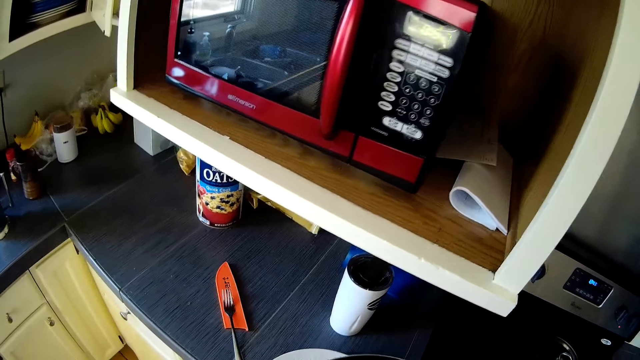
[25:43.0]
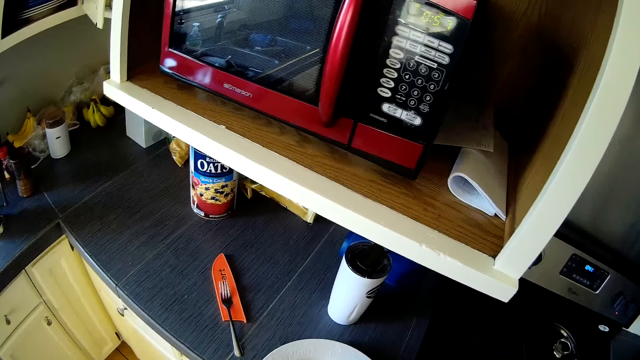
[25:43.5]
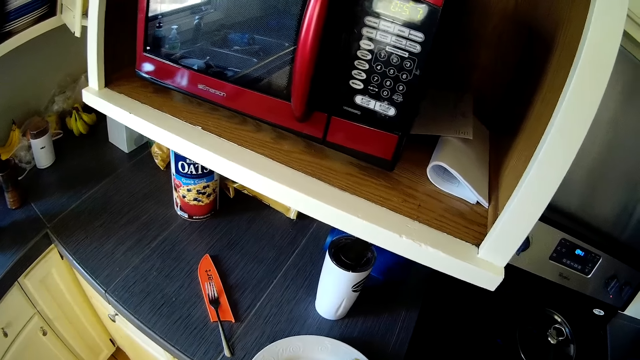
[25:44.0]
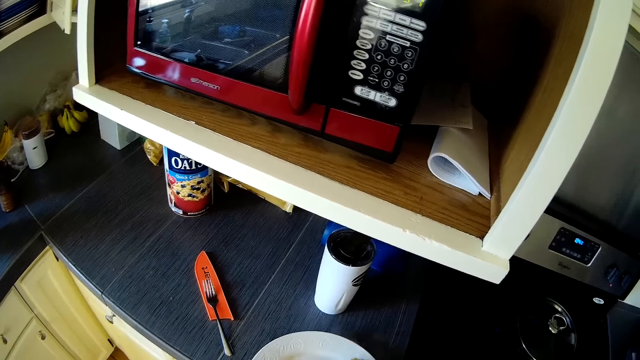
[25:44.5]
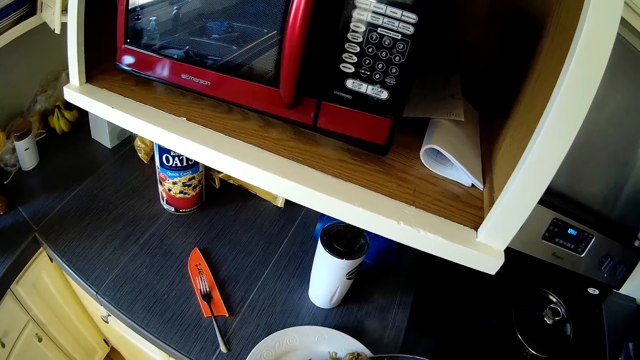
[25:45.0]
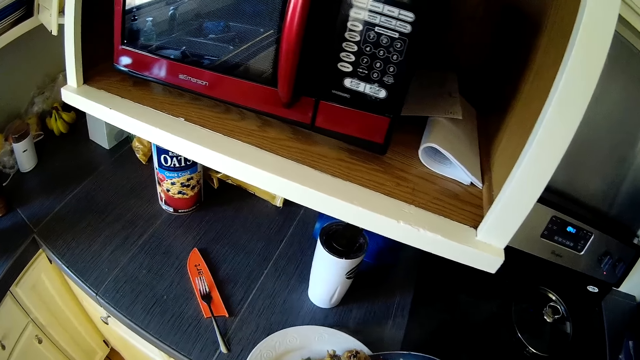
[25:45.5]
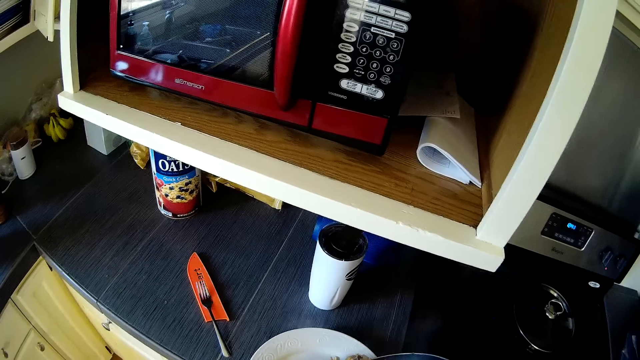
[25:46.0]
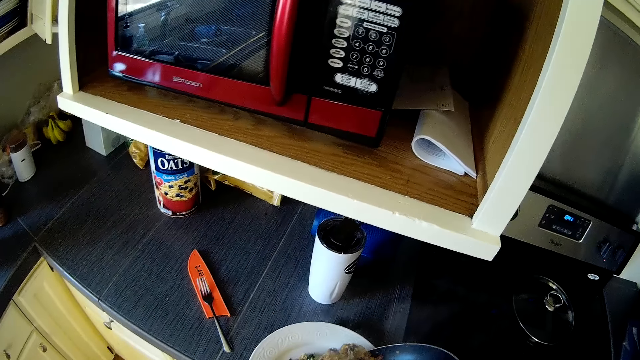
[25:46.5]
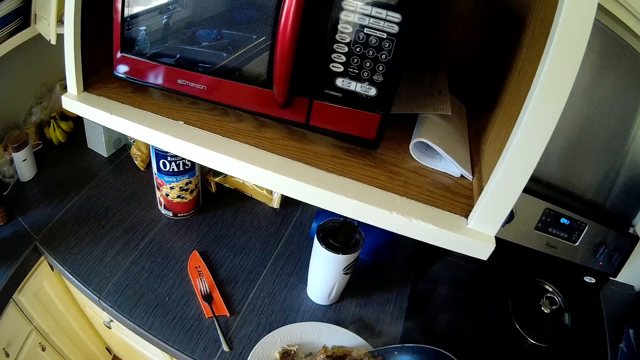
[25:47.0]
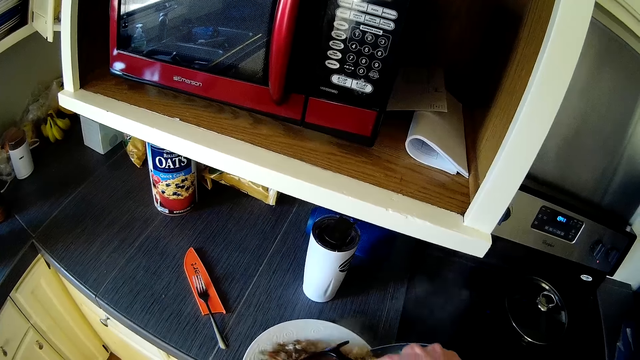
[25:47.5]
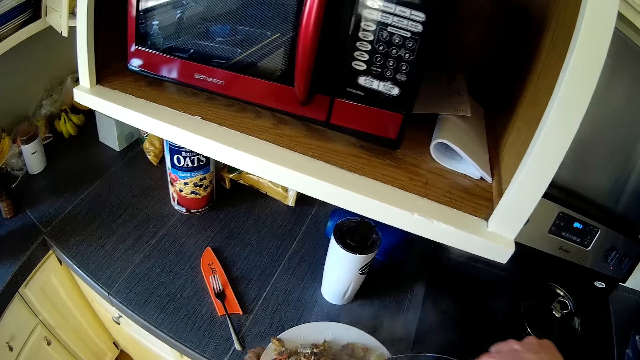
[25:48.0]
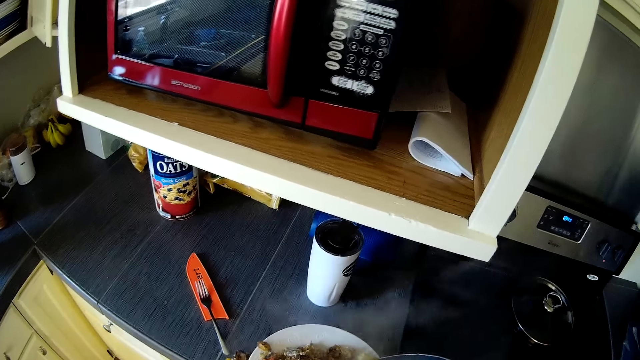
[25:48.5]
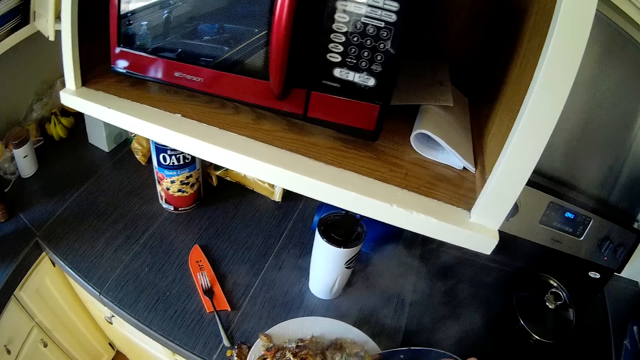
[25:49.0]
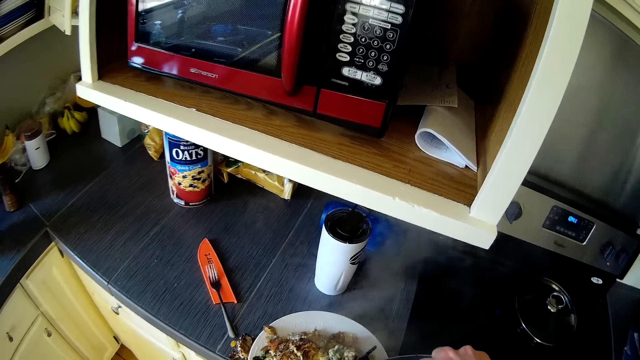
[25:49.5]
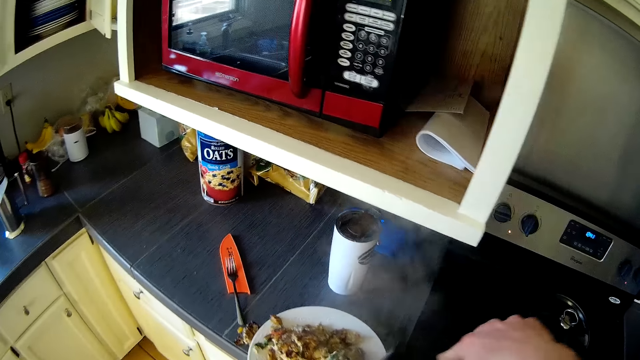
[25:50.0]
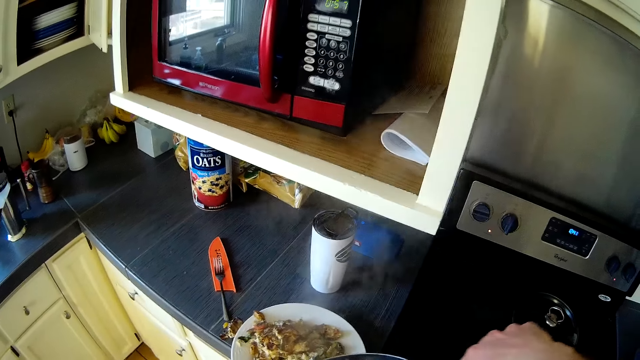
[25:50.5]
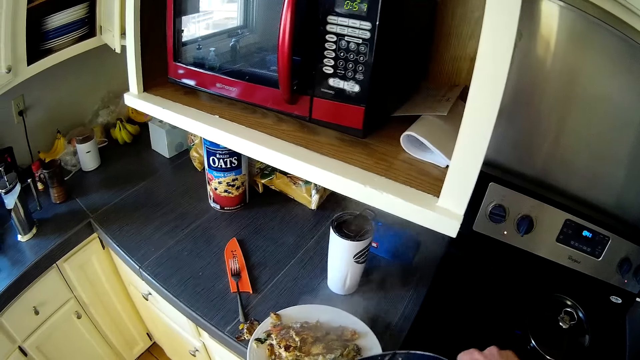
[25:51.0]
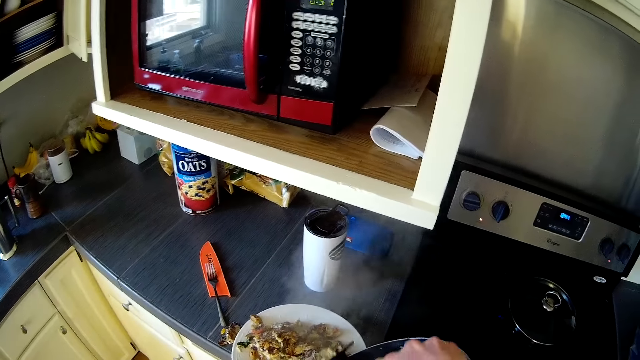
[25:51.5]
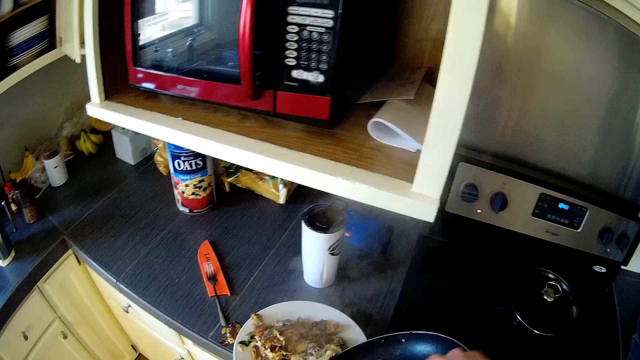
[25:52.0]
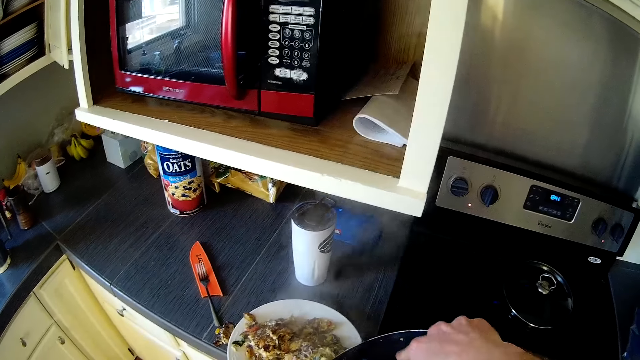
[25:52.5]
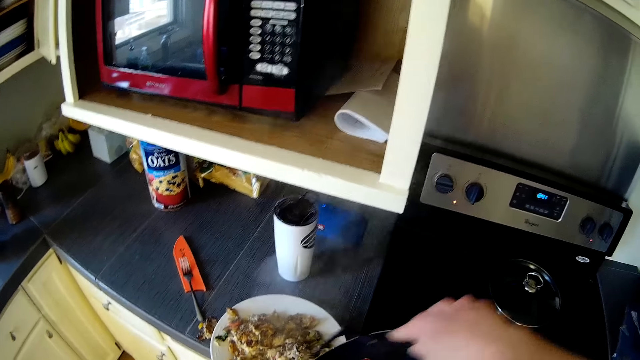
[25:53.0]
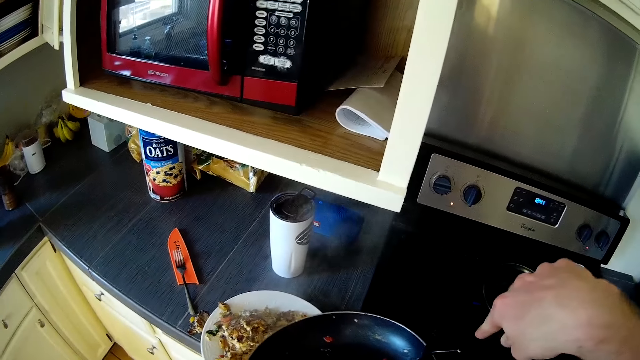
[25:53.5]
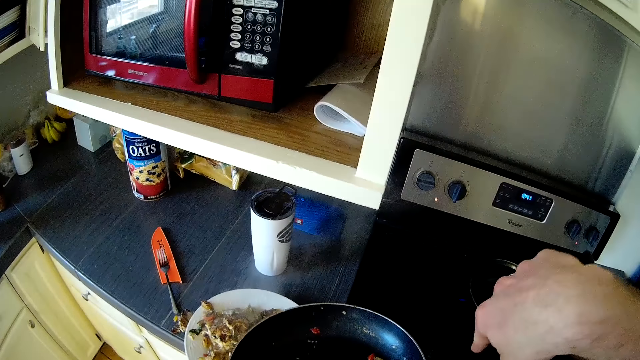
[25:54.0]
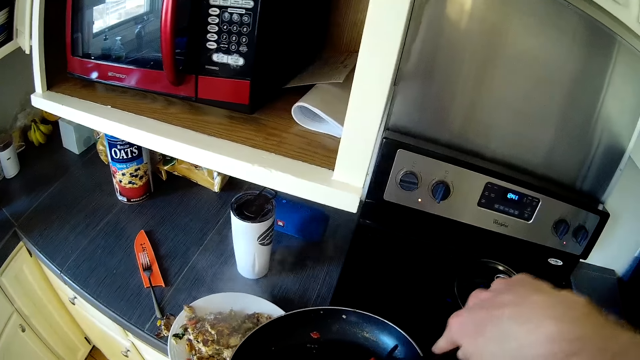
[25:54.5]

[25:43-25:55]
The camera wearer puts something in the plate on the table. He stirs the dish with a spatula in his right hand.

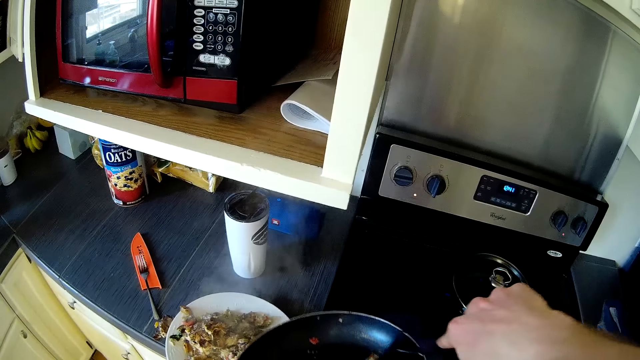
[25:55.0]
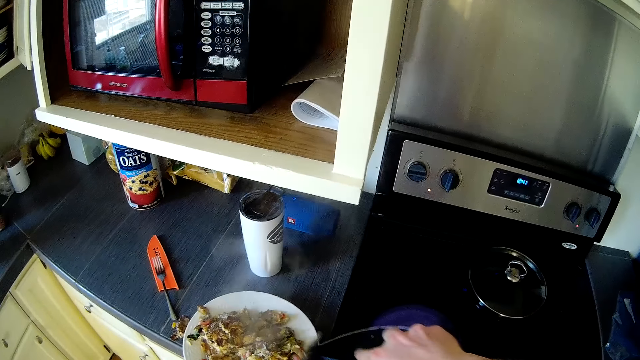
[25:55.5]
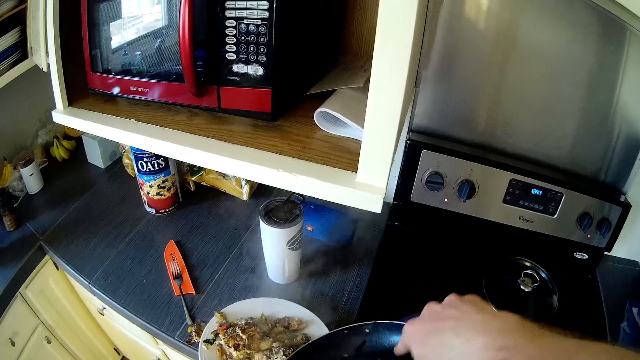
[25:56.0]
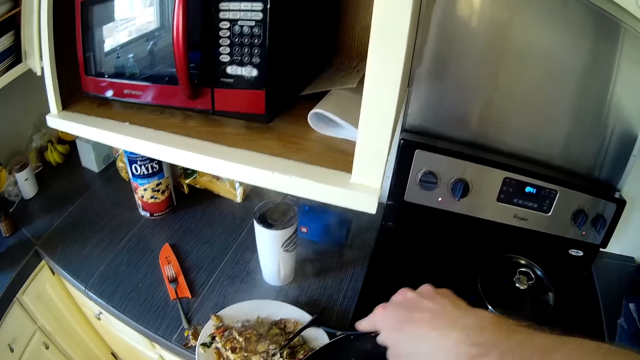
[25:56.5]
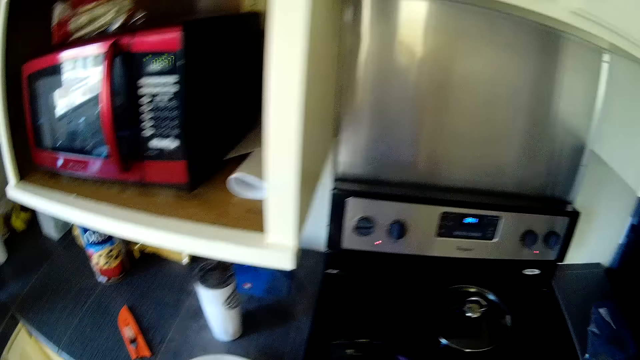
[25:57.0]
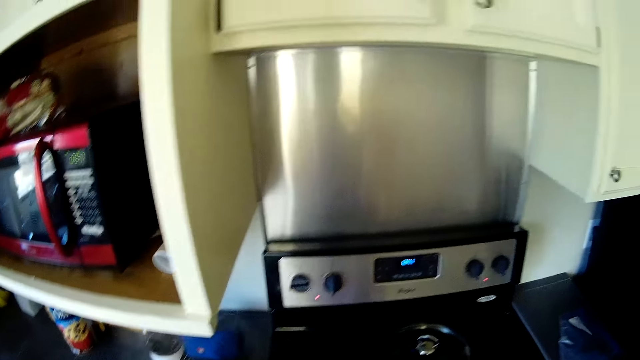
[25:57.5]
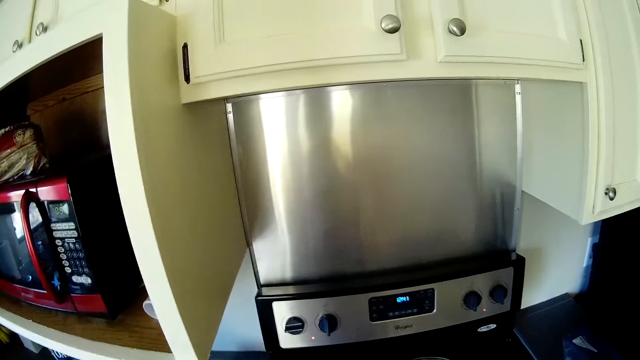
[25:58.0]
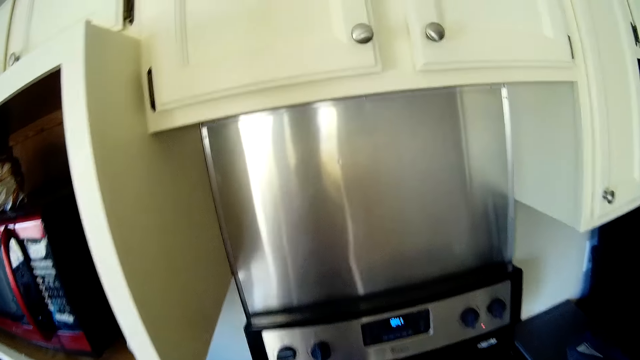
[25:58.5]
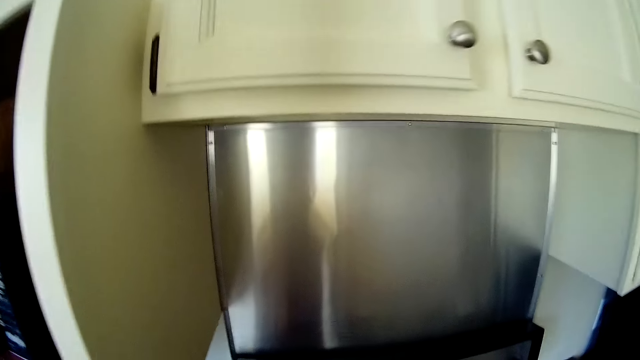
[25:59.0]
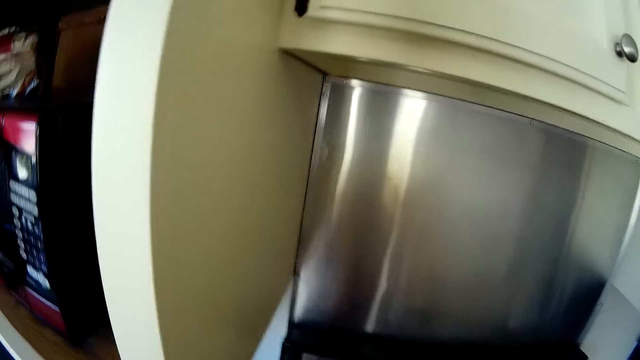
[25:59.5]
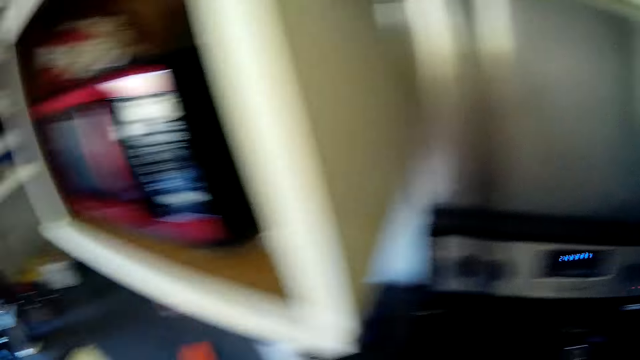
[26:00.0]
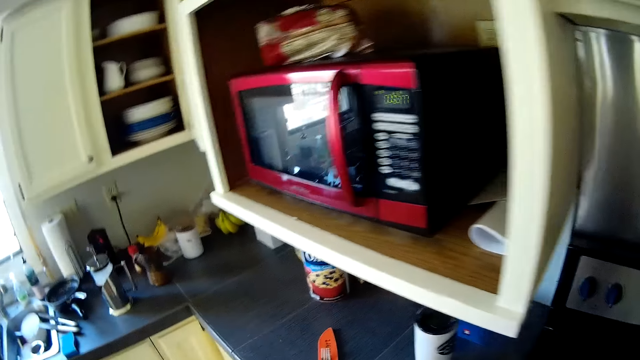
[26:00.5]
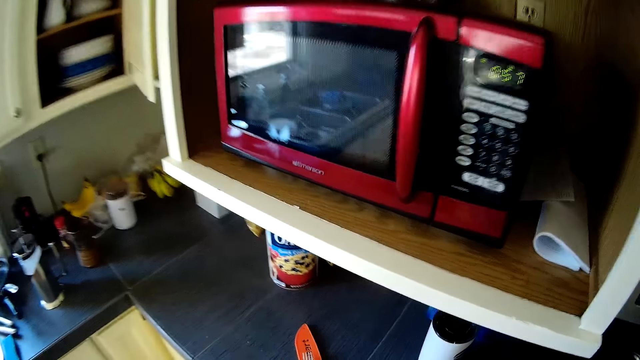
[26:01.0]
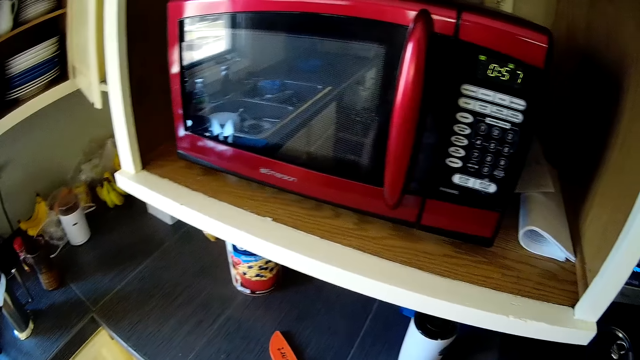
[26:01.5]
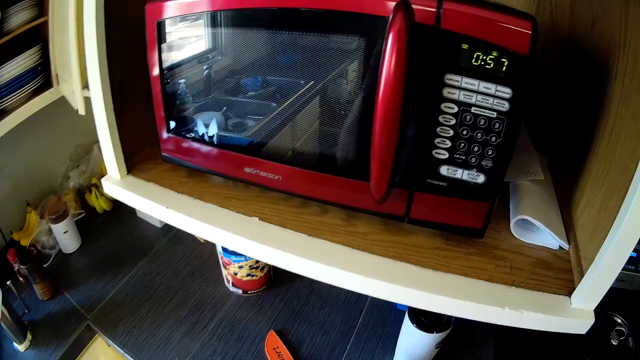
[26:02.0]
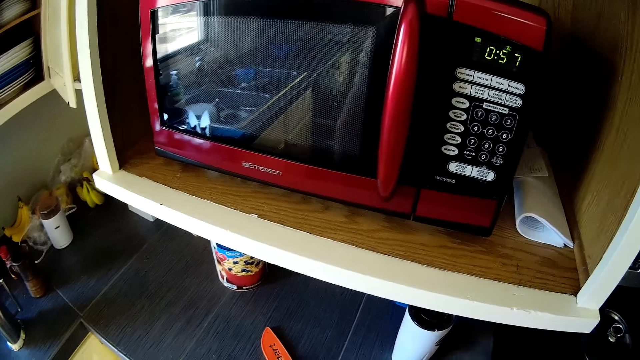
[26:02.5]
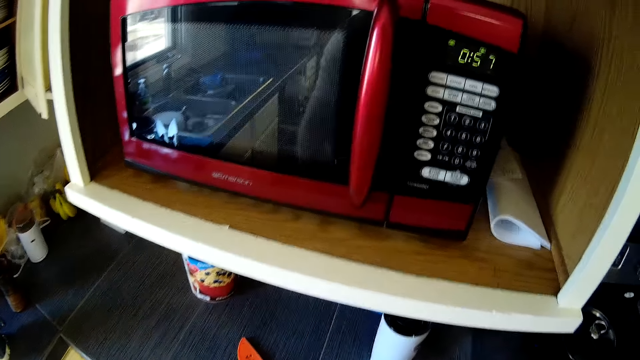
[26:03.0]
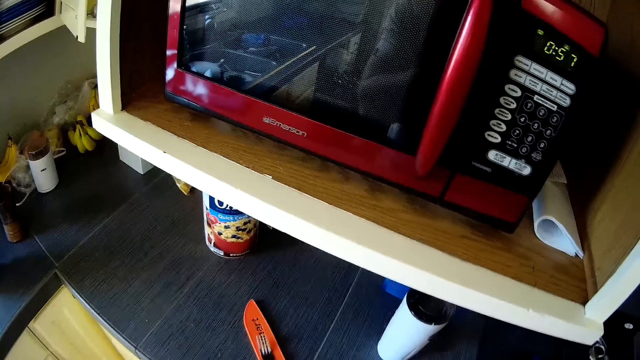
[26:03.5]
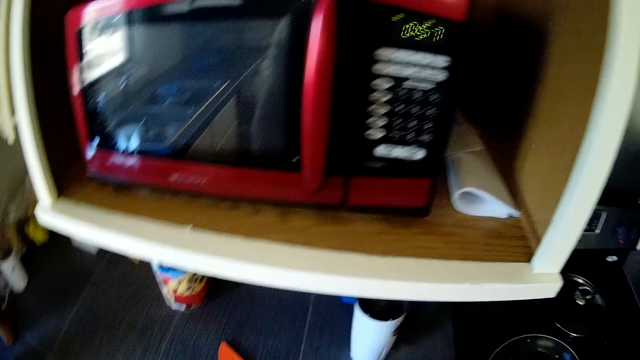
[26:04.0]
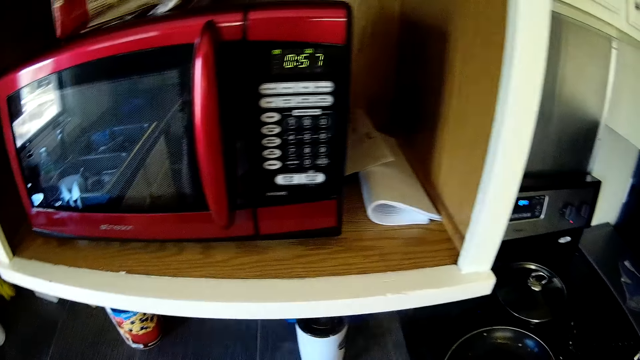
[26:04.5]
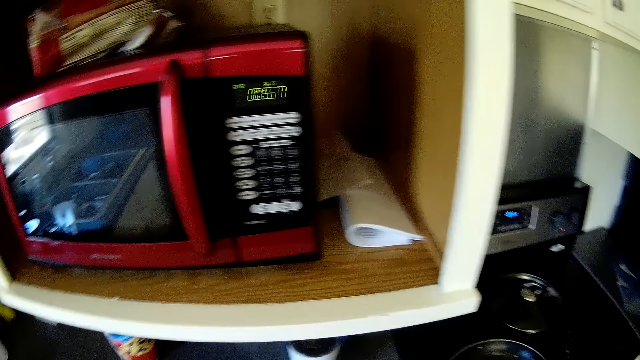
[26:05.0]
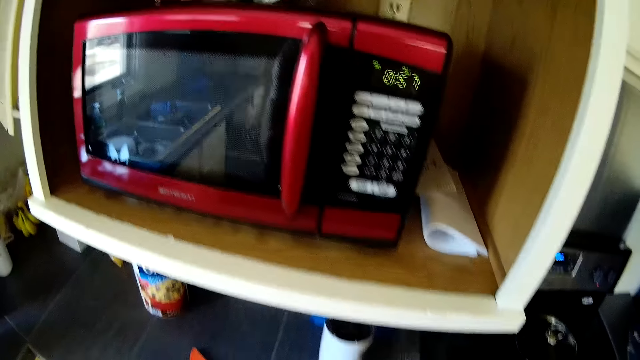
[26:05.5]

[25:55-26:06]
The camera wearer stares around the kitchen.
